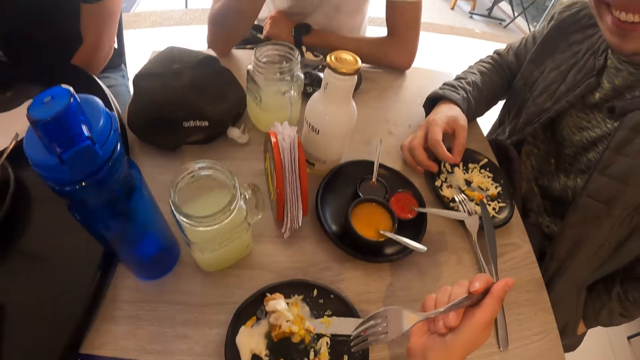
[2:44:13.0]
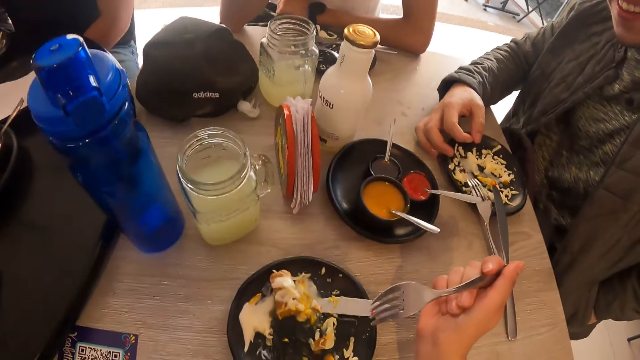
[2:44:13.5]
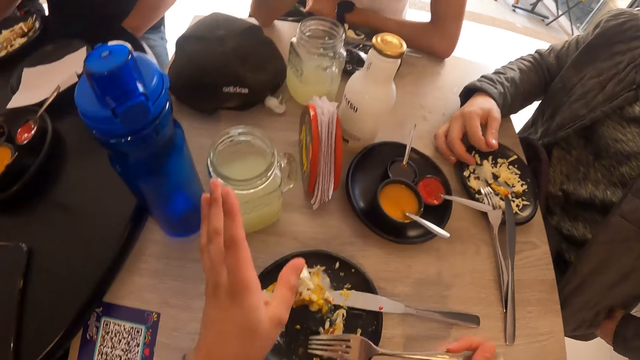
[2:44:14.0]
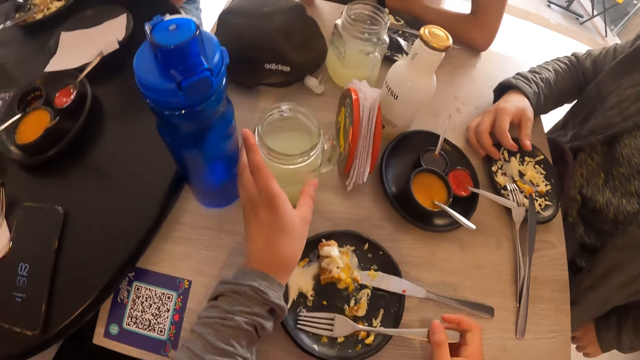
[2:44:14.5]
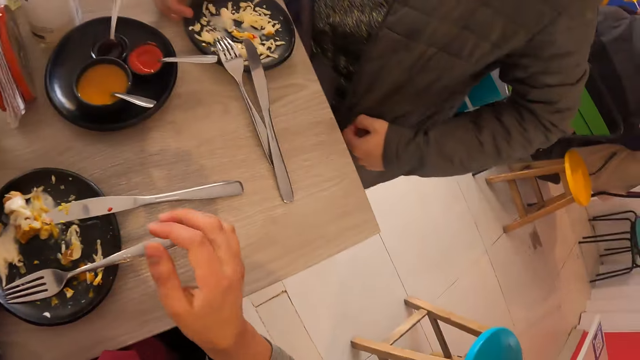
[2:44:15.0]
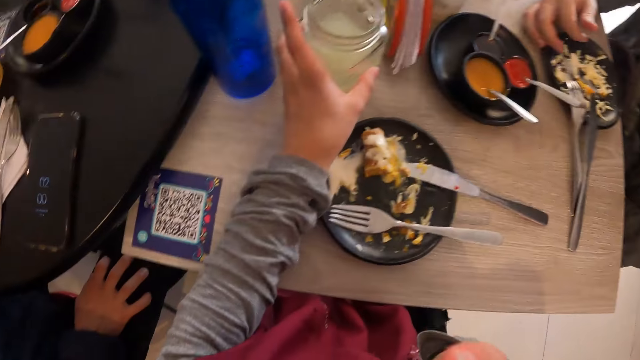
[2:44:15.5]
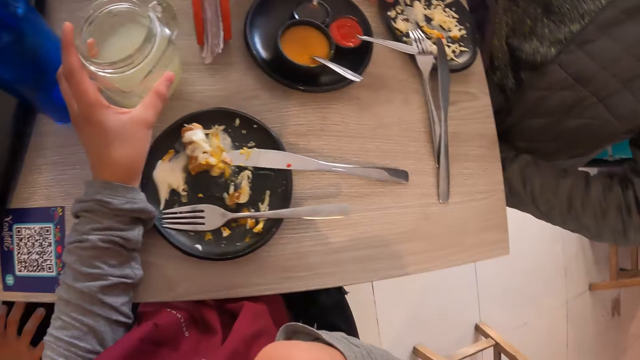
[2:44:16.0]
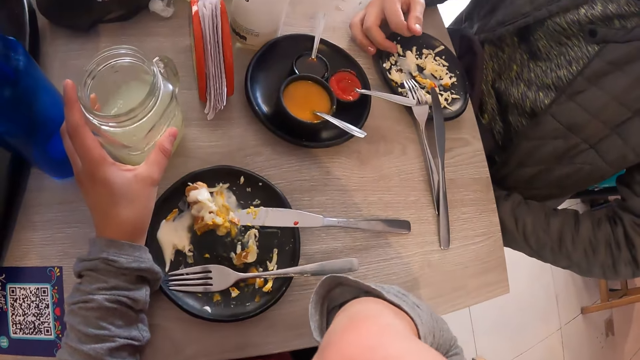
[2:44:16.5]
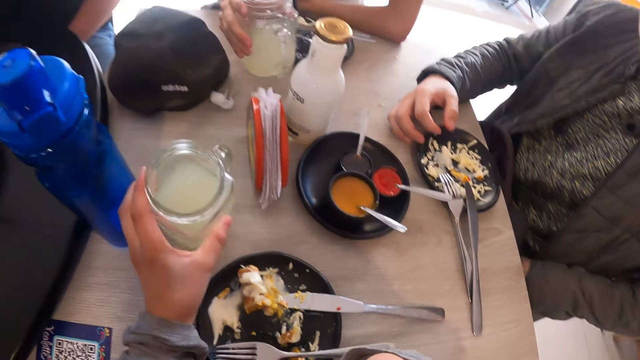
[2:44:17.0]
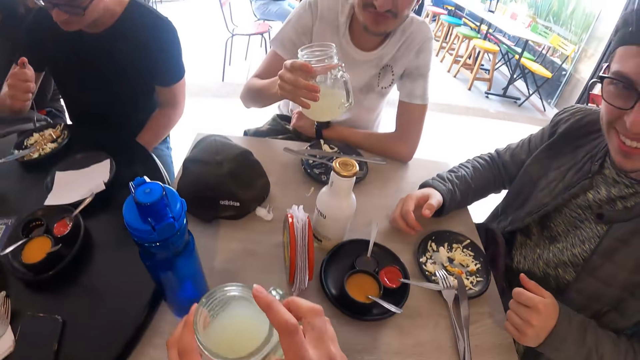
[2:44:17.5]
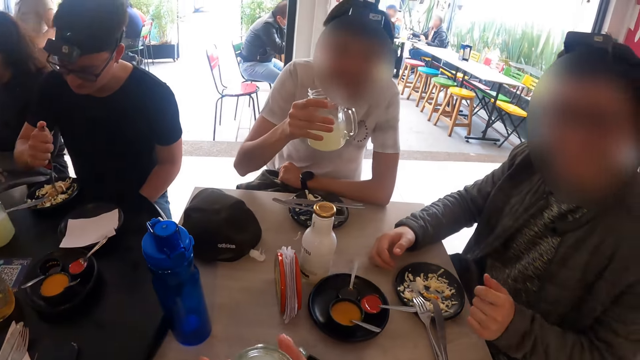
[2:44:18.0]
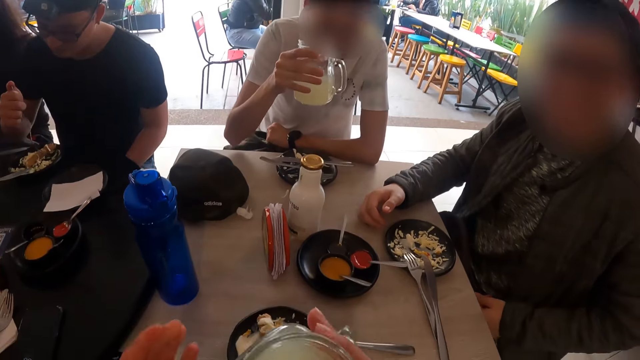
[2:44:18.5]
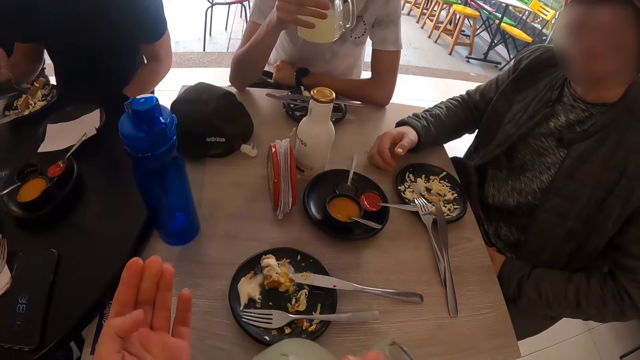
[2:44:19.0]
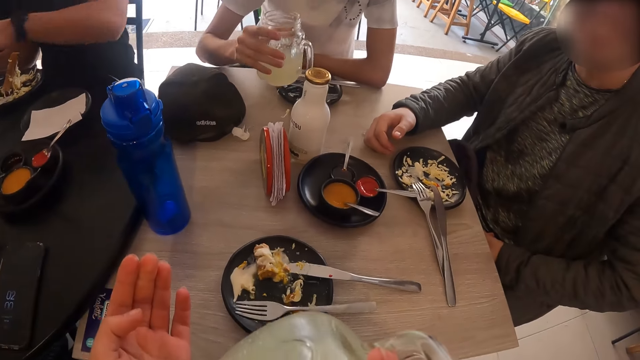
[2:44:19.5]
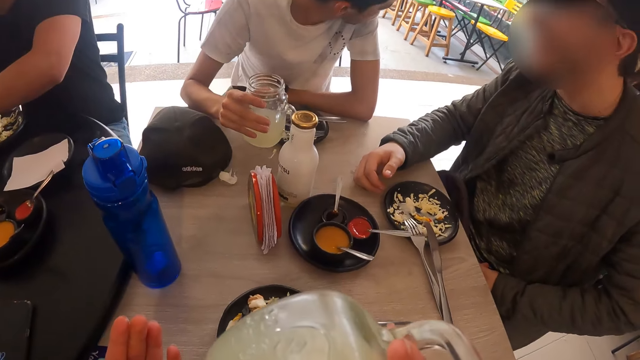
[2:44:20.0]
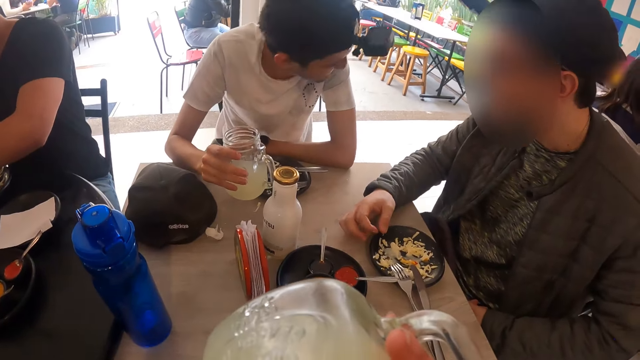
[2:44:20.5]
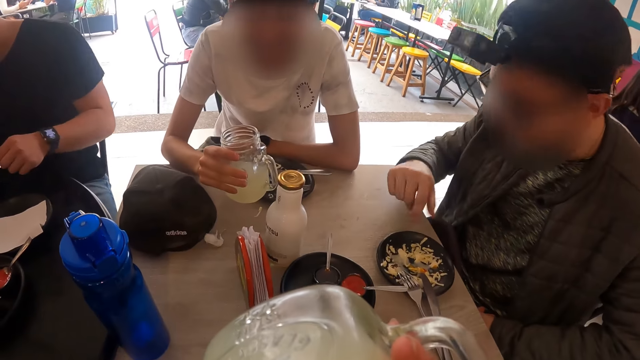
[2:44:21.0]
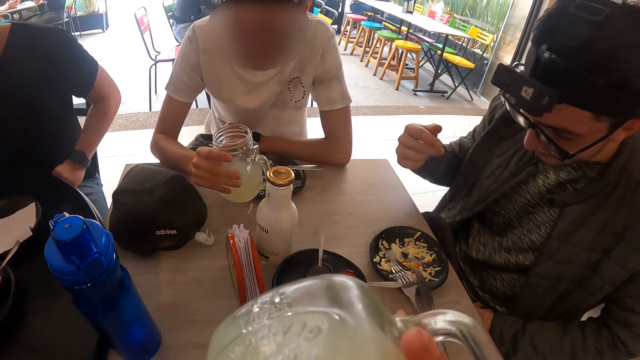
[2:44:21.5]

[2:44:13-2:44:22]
The camera wearer places his left hand on a mug on a table. A man picks up a mug from the table with his right hand. The camera wearer picks up the mug from the table with his left hand. He passes the mug from his left hand to his right hand. He drinks juice from the mug in his right hand.

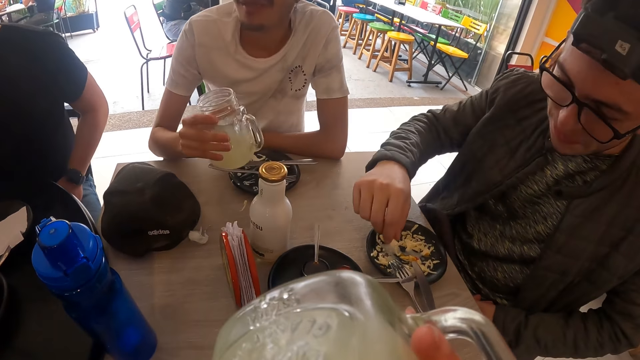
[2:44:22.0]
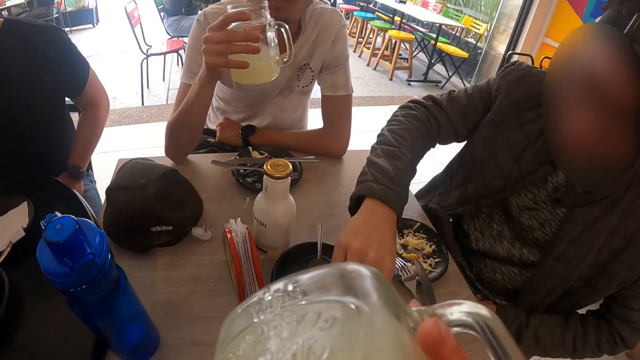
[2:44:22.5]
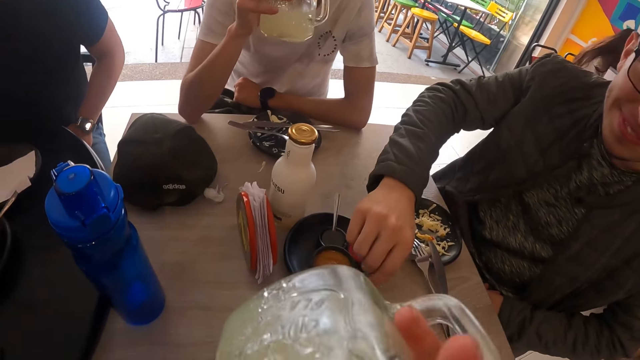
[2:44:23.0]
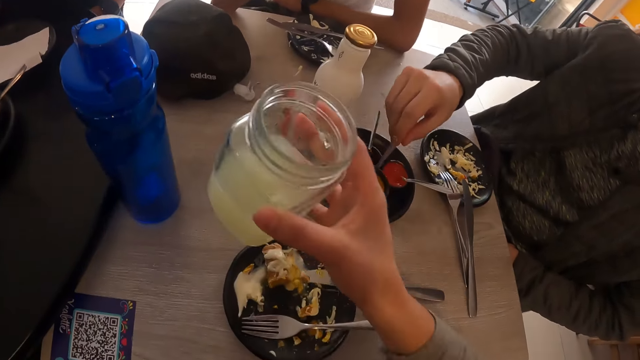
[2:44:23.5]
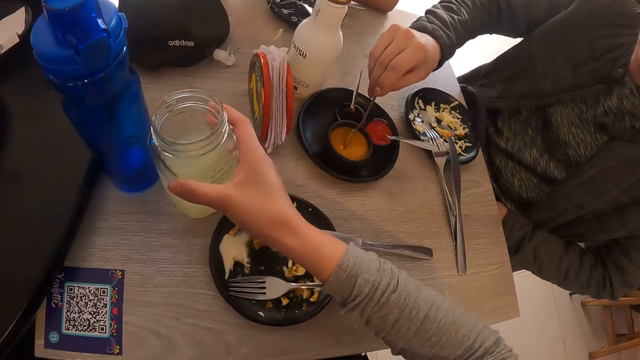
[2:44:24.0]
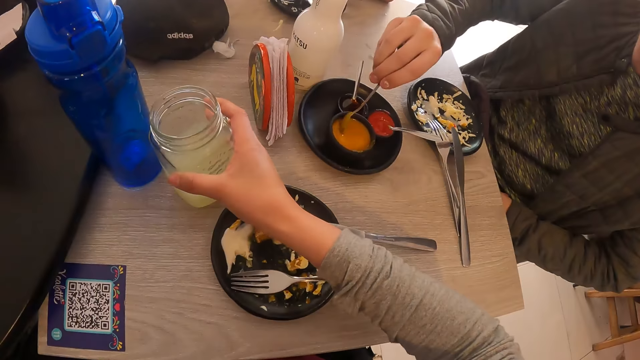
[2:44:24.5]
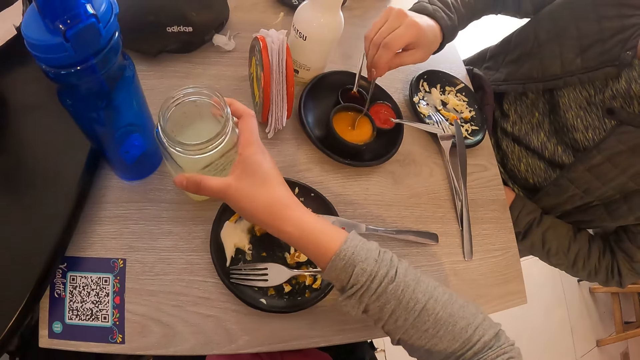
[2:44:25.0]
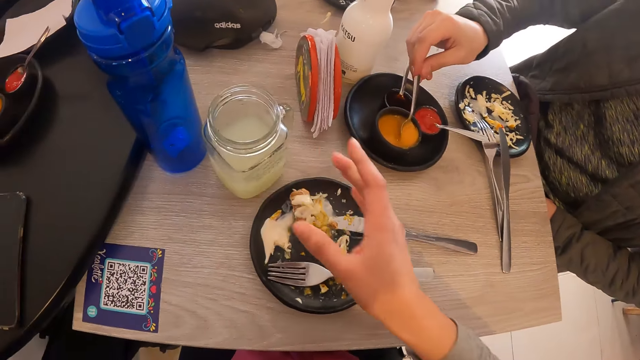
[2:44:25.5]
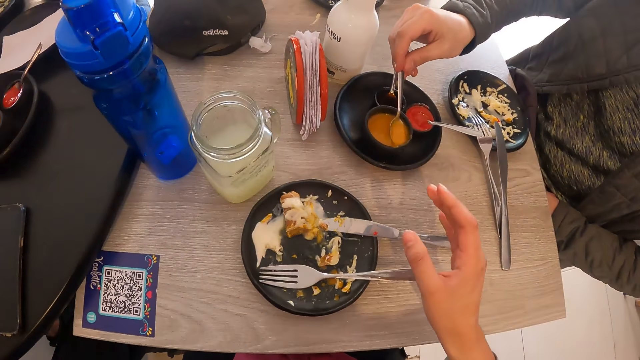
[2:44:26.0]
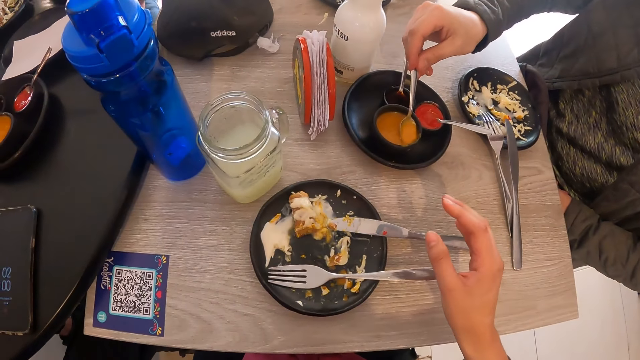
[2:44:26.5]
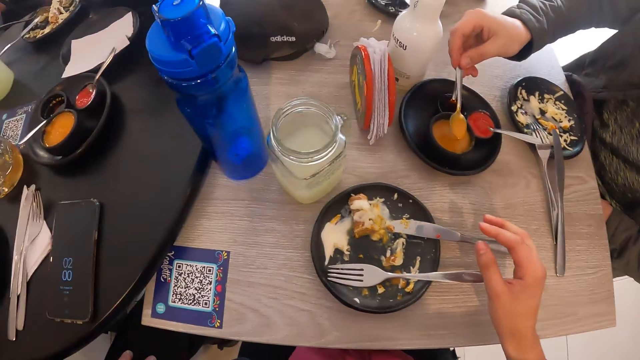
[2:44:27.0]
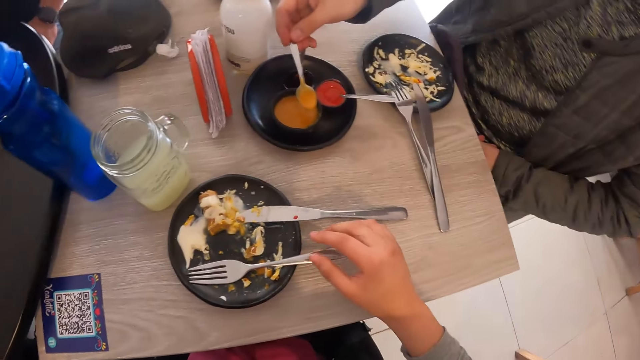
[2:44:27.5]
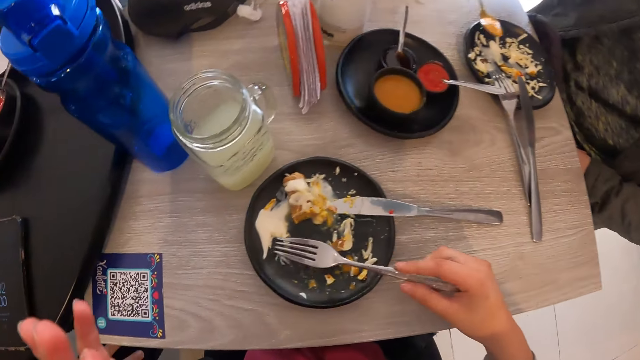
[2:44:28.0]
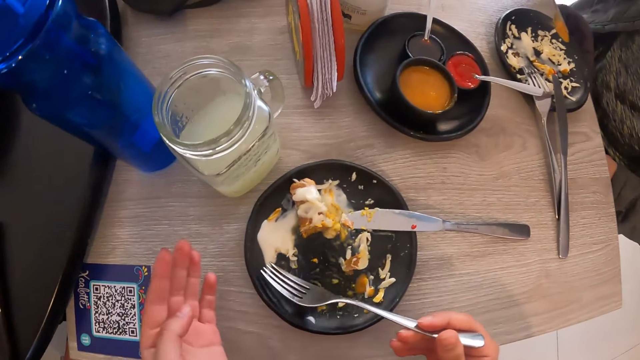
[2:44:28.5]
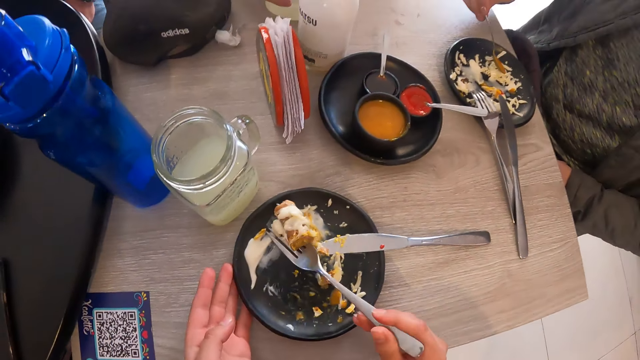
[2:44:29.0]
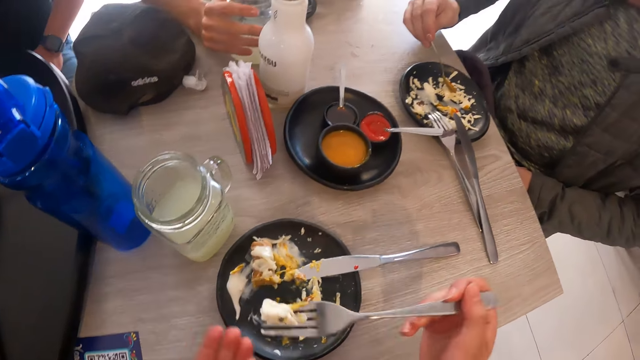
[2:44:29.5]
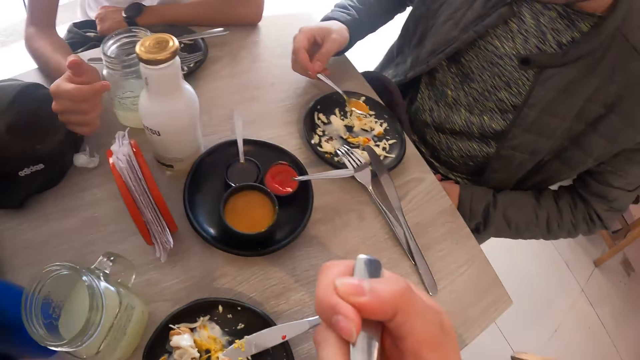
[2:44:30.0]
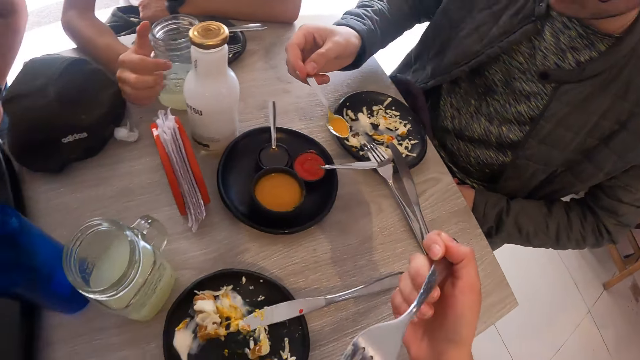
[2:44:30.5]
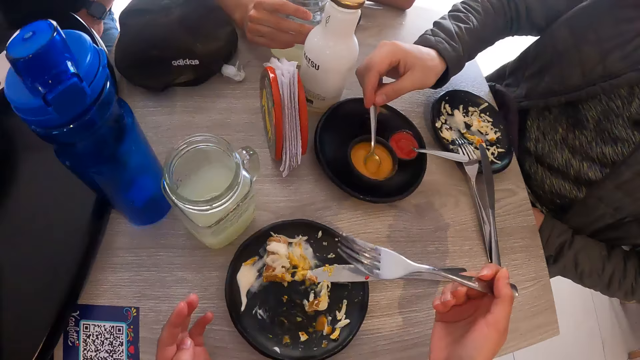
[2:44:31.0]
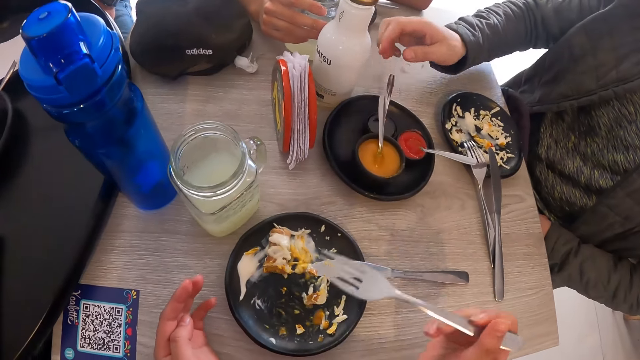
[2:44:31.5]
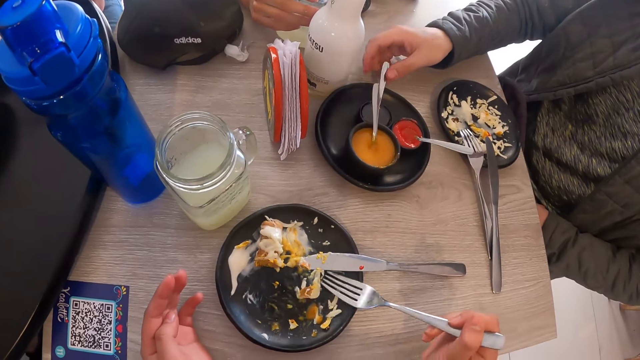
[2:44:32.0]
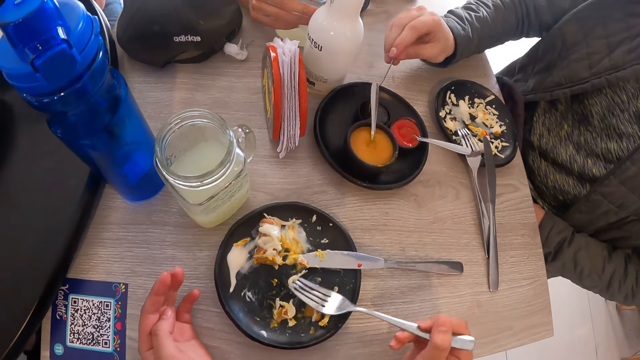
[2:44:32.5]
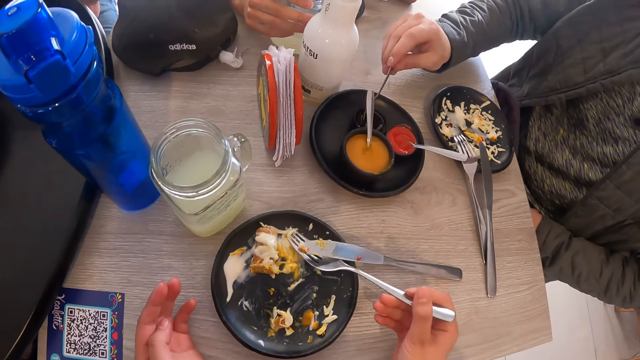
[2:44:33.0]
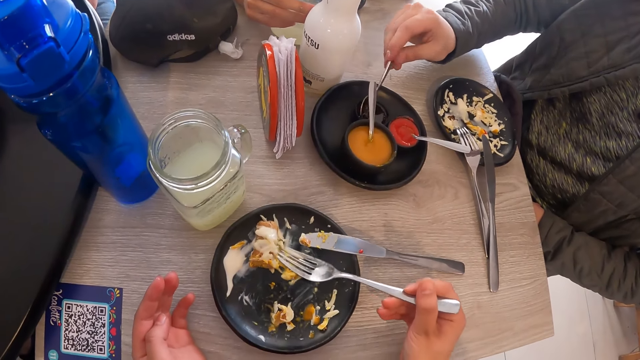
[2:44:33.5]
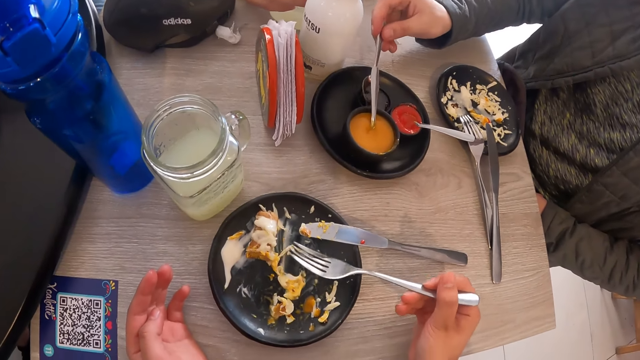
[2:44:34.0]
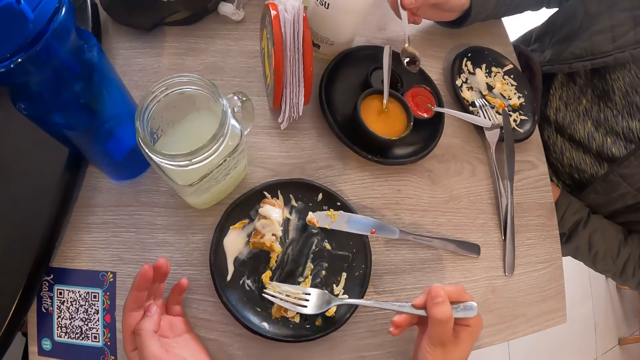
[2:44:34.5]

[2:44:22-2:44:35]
A man drinks juice from the mug in his right hand. Another man holds the spoon in the sauce plate with his right hand. The camera wearer drops the mug on the table with his right hand. The other man takes some sauce from the sauce plate with the spoon in his right hand. The camera wearer places his right hand on the fork on the plate. He picks up the fork. The other man pours the sauce on the plate with the spoon in his right hand. The camera wearer gathers a portion of food on the plate with the fork in his right hand. The first man drops the mug on the table with his left hand. The camera wearer puts sauce on the food. He eats the portion of food from the fork in his right hand. The other man drops the spoon in the sauce plate with his right hand. The camera wearer gathers the food in the plate with the fork in his right hand. The other man takes some sauce from the sauce plate with the spoon in his right hand.
